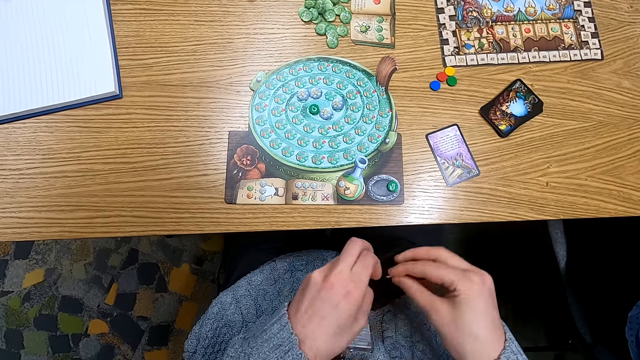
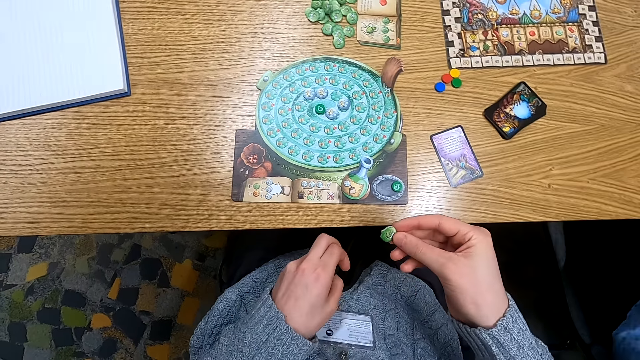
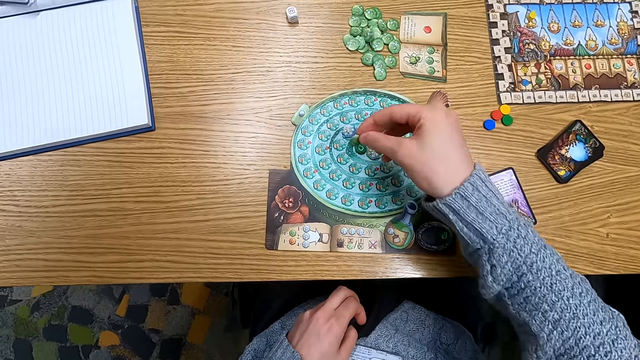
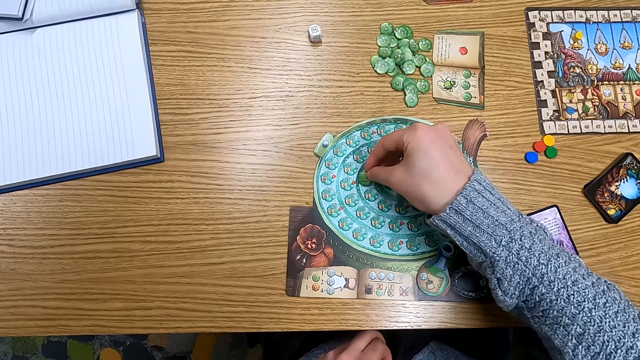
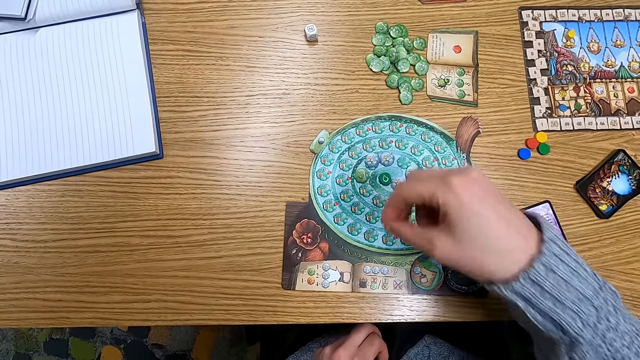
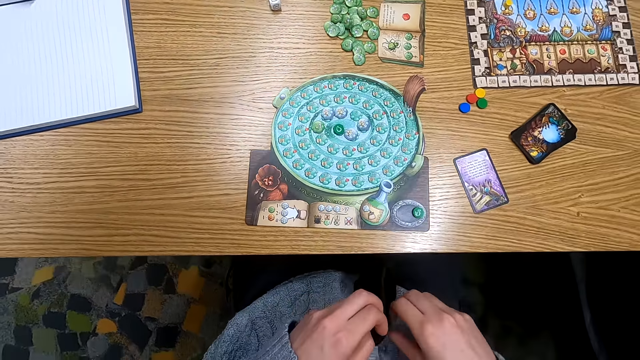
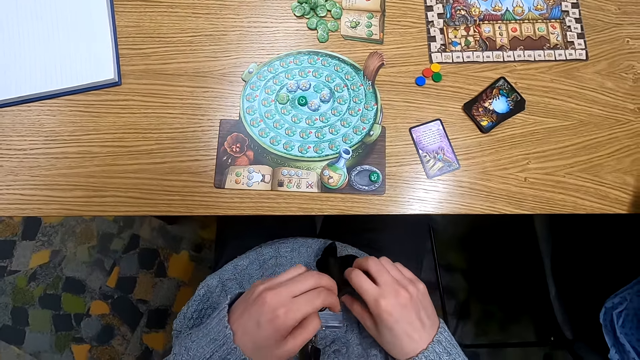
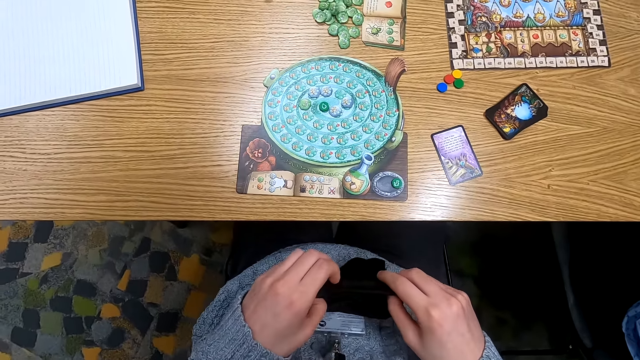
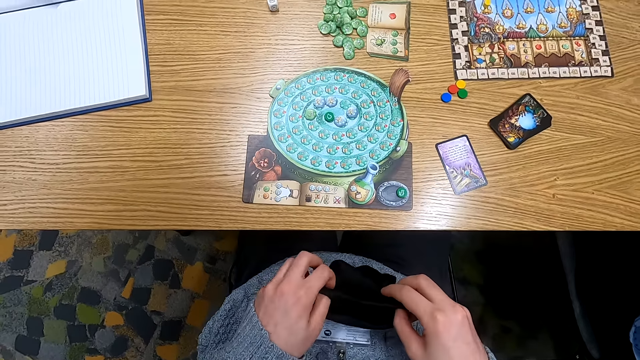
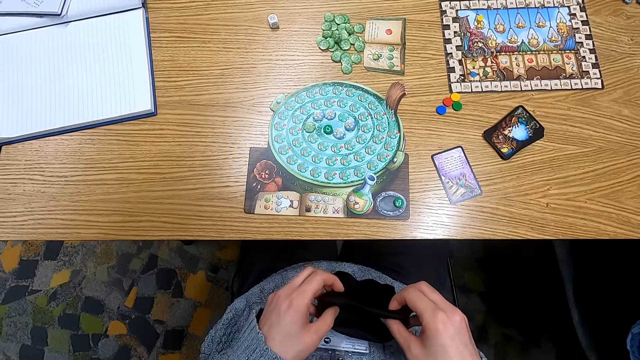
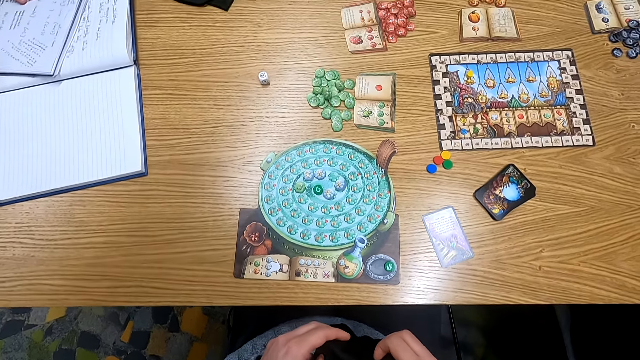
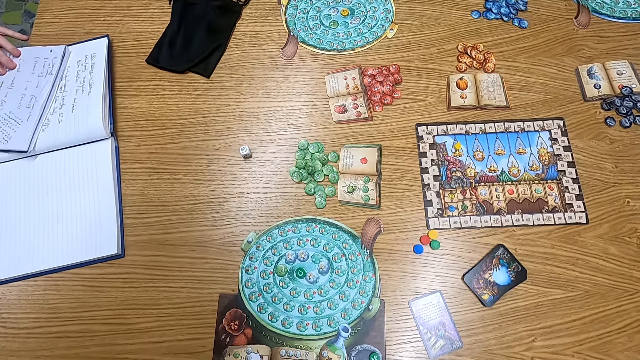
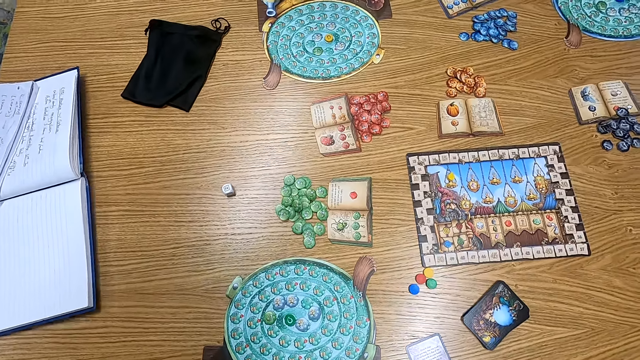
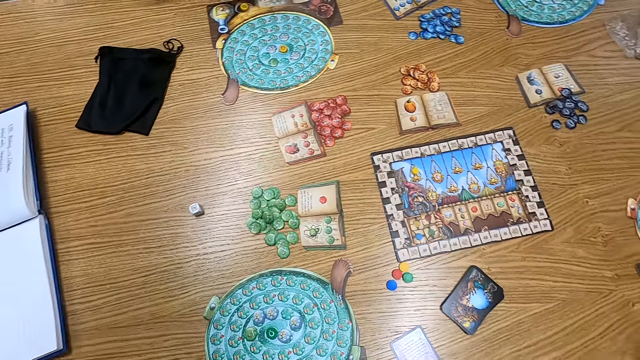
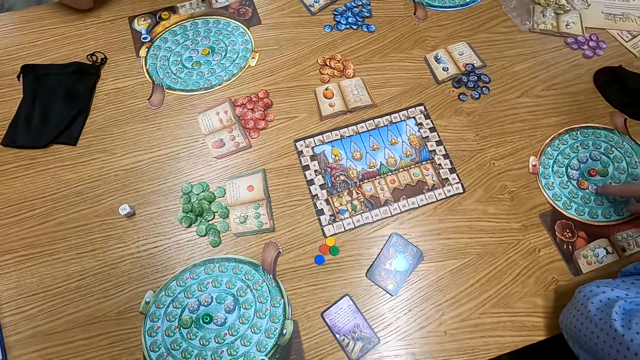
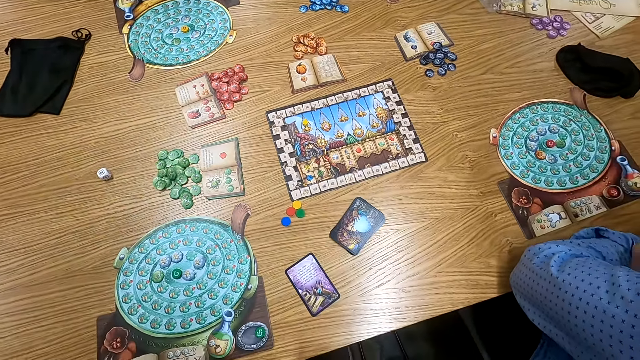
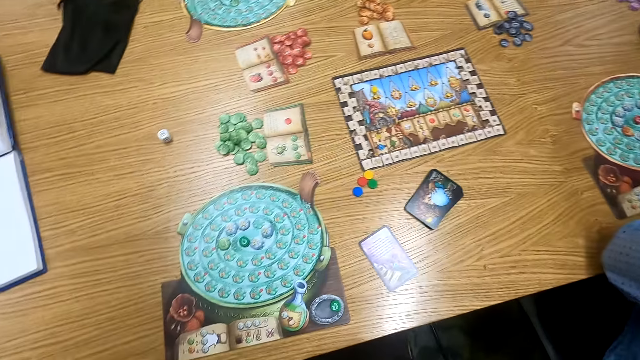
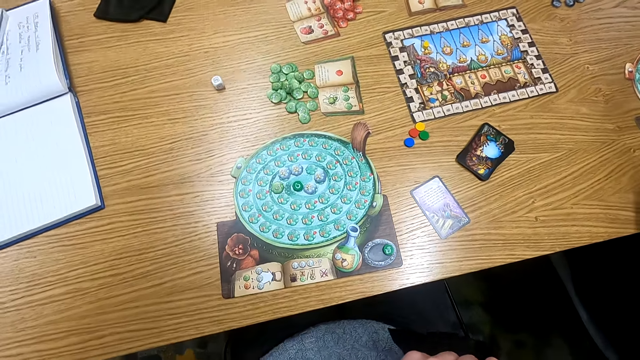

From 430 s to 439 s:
The camera wearer holds a point token. They pick a tile from a bag, put the tile on a board, put the point token on the table, hold a cloth bag, and turn to the side.

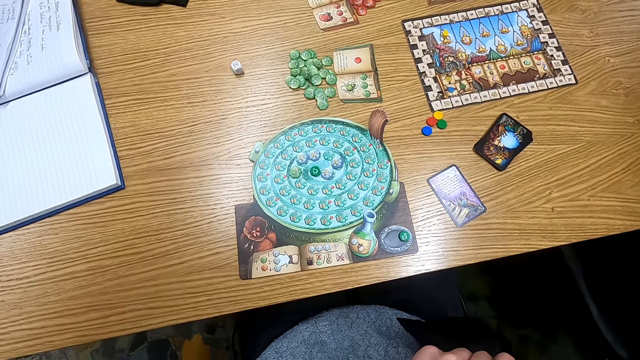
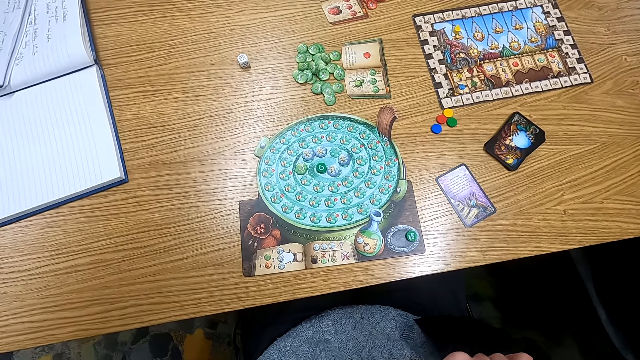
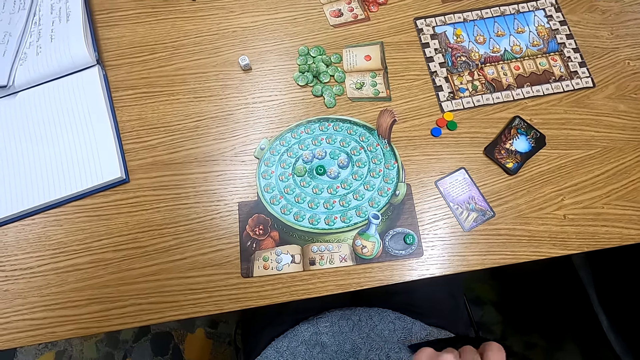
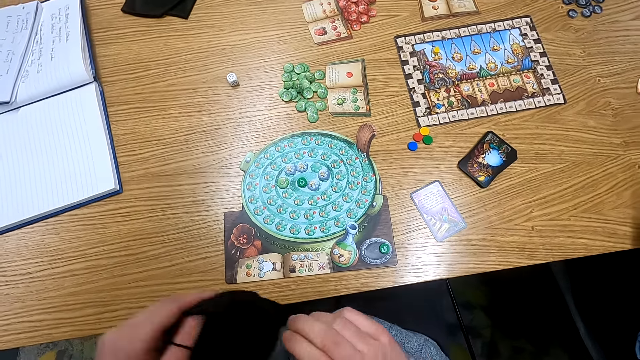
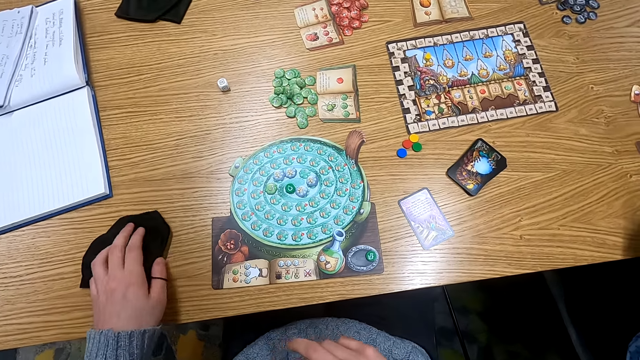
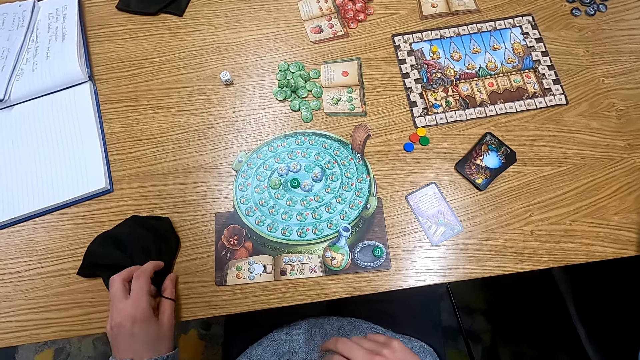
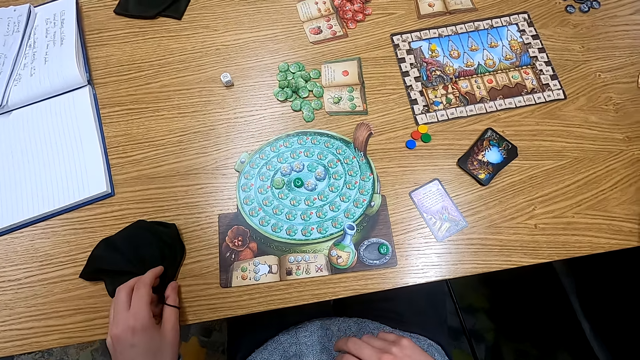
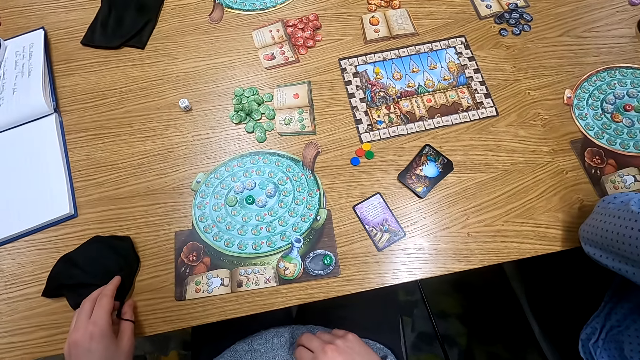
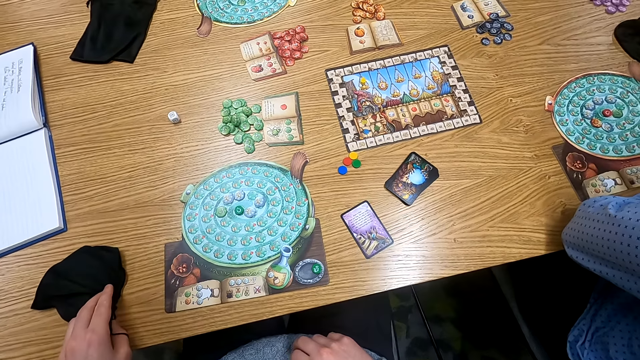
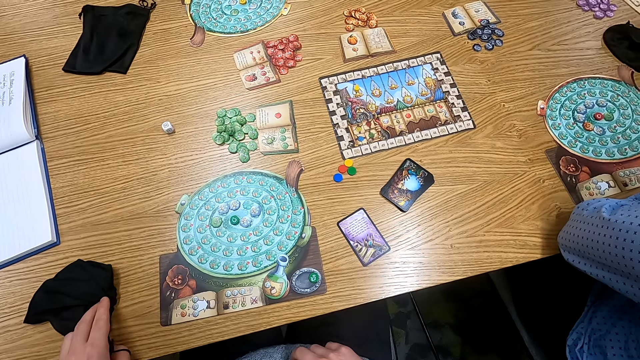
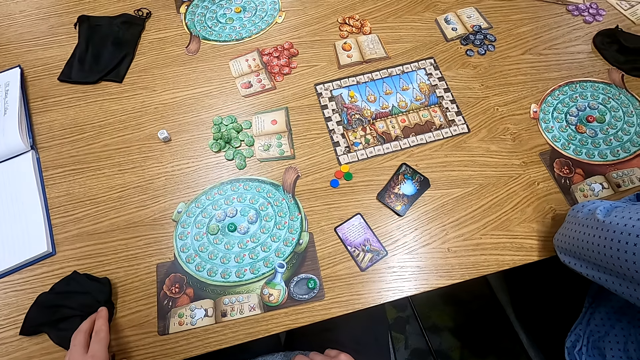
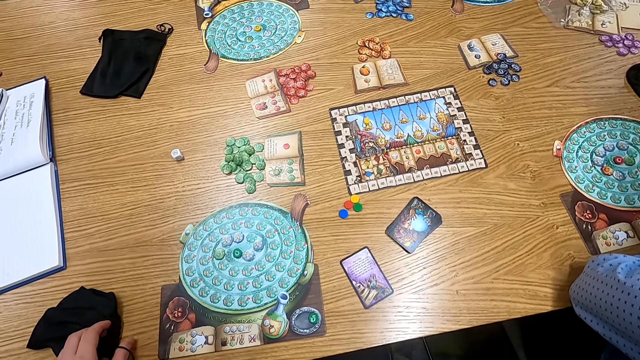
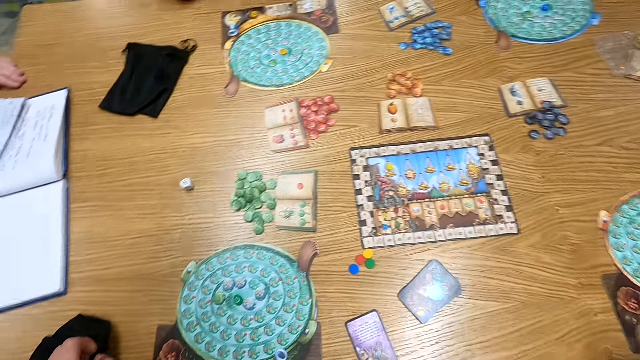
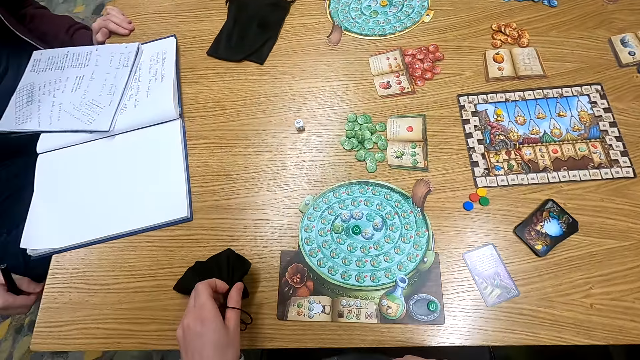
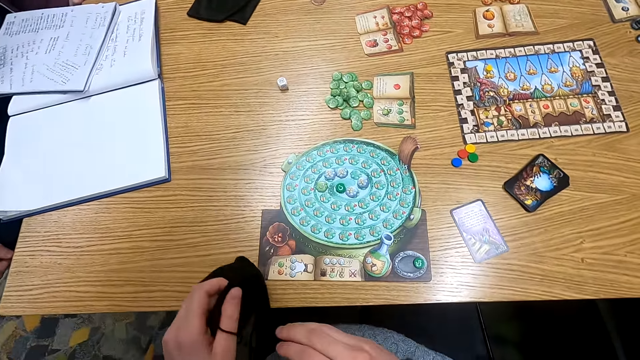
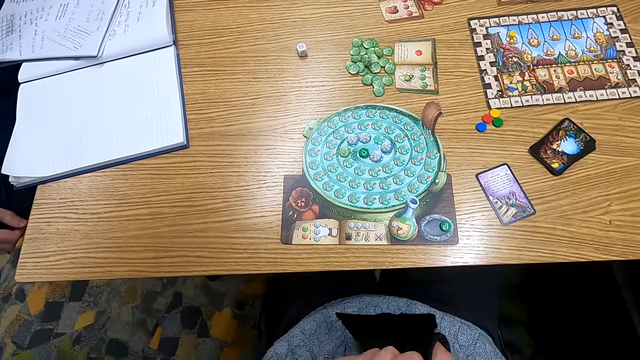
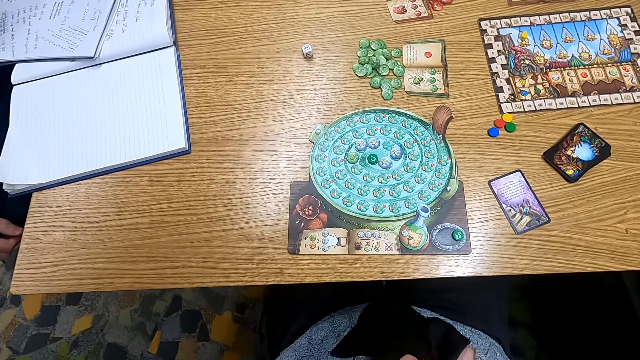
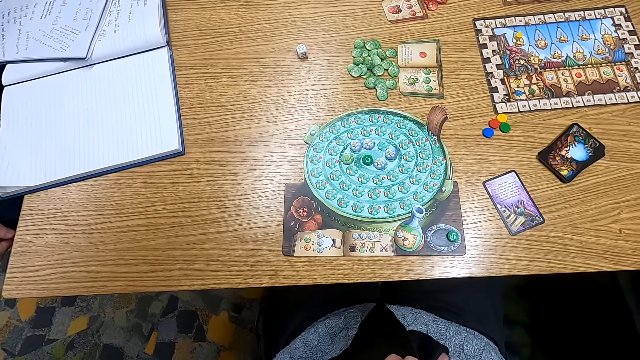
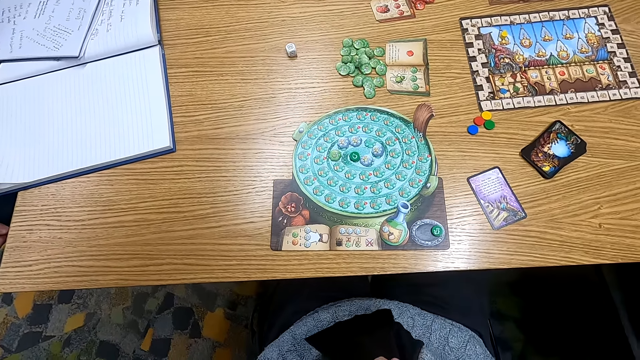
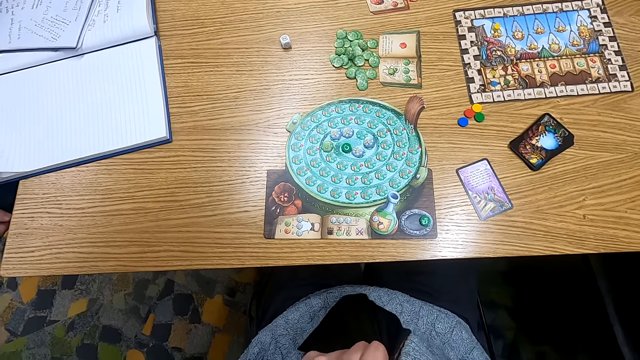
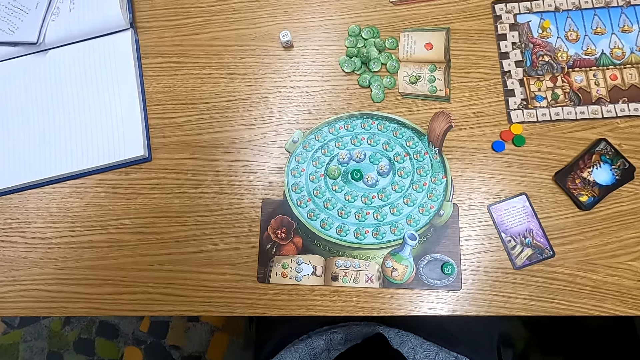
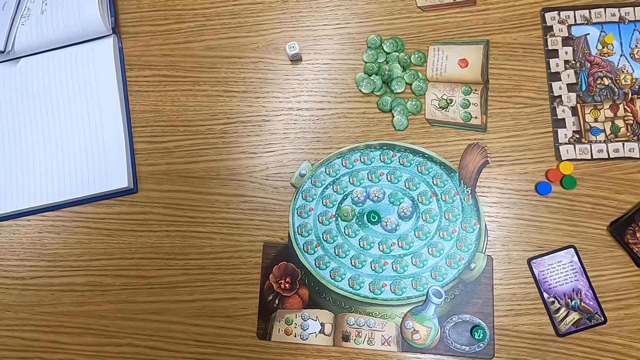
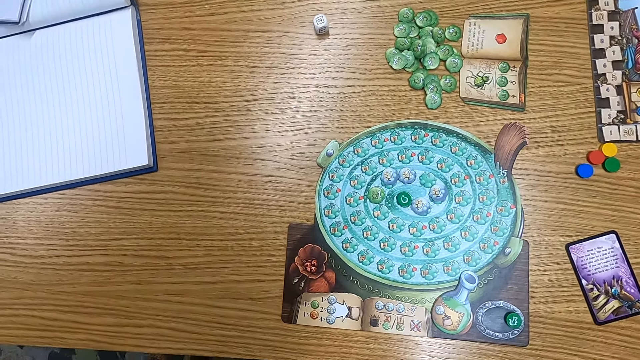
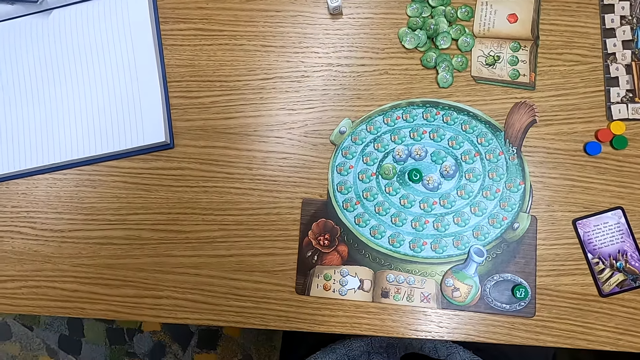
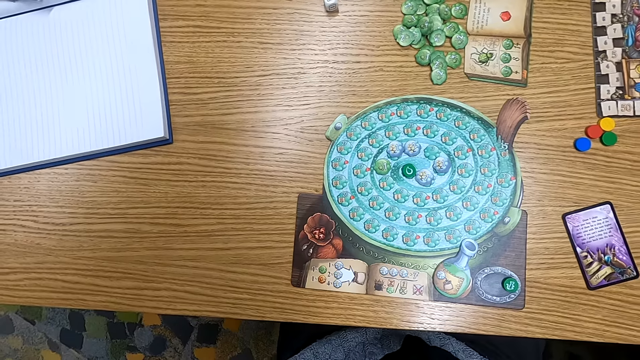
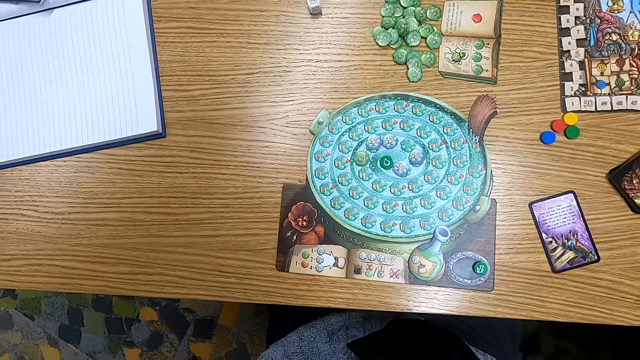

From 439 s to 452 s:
The camera wearer inserts a hand in a bag. They hold the cloth bag, put the bag on the table, and turn to the side. They lift the bag, put a hand in the cloth bag, and turn to the side.
